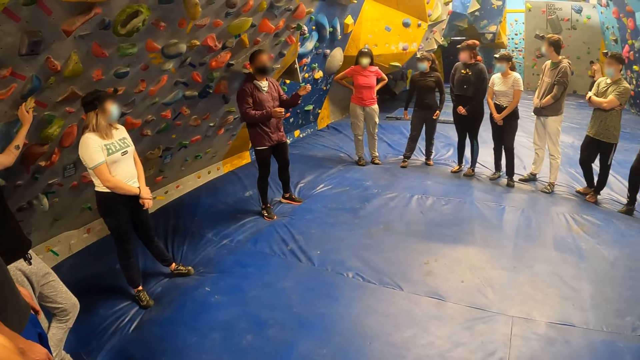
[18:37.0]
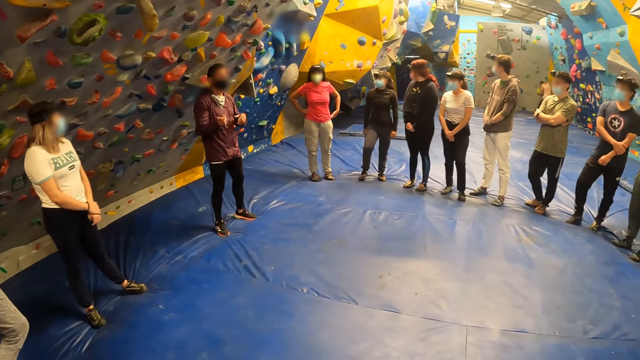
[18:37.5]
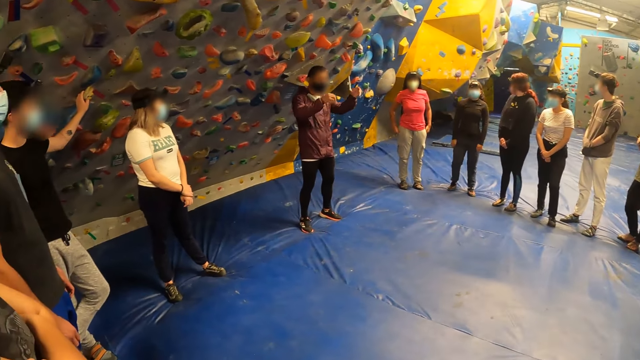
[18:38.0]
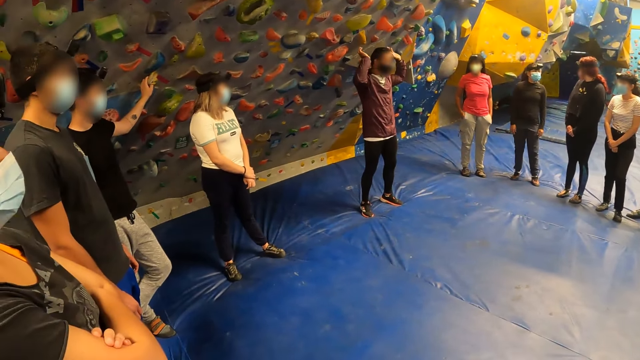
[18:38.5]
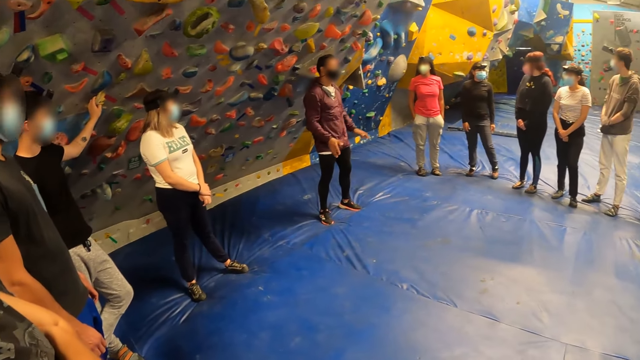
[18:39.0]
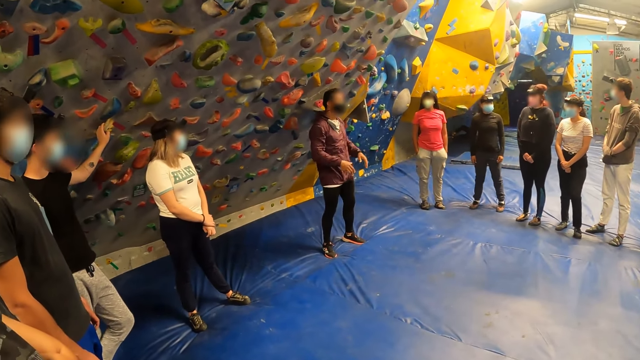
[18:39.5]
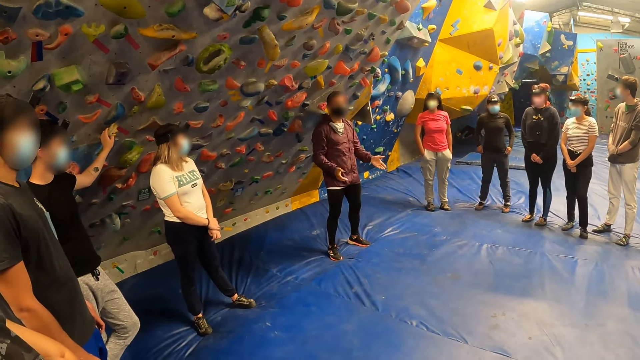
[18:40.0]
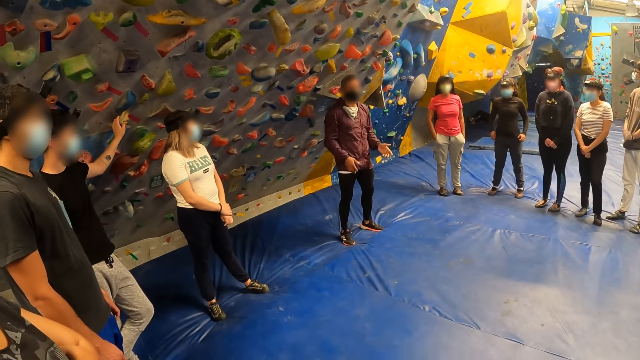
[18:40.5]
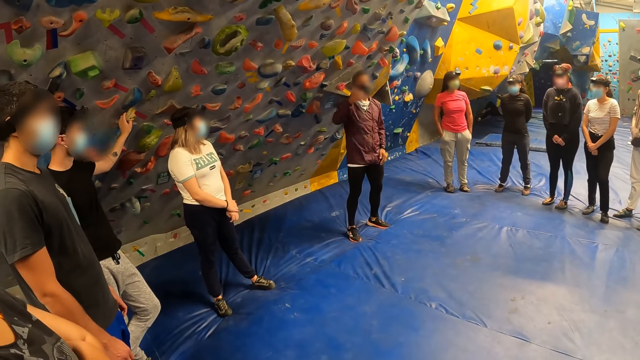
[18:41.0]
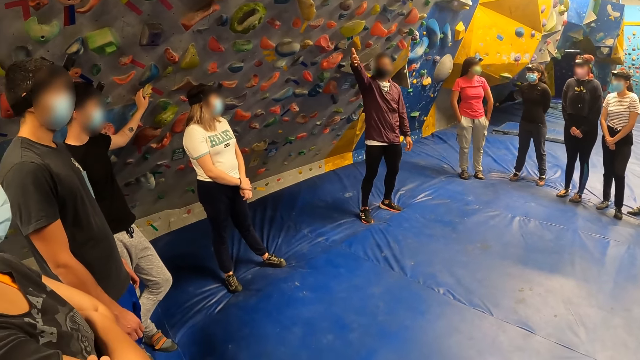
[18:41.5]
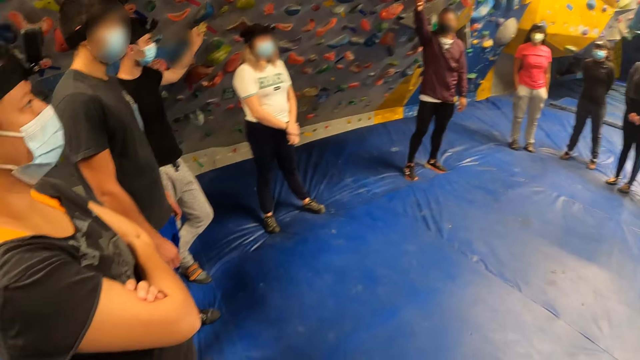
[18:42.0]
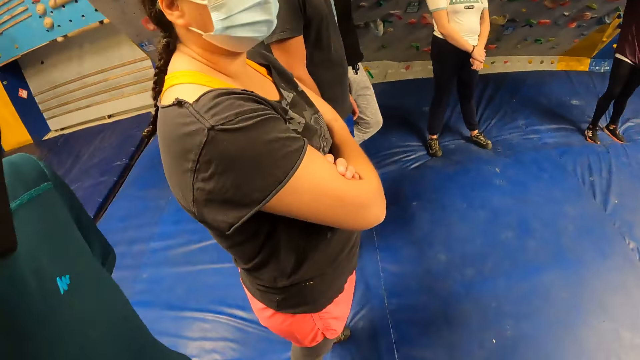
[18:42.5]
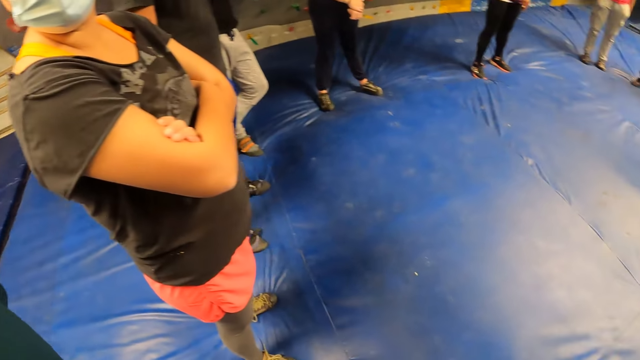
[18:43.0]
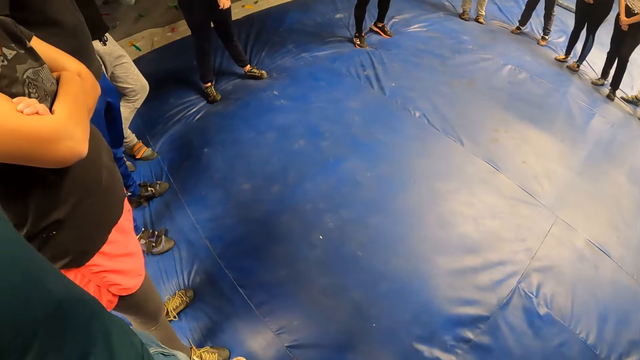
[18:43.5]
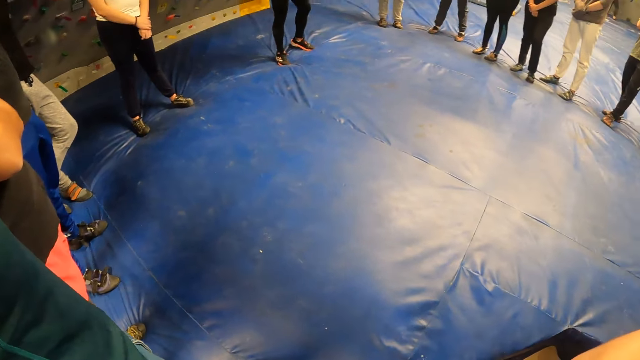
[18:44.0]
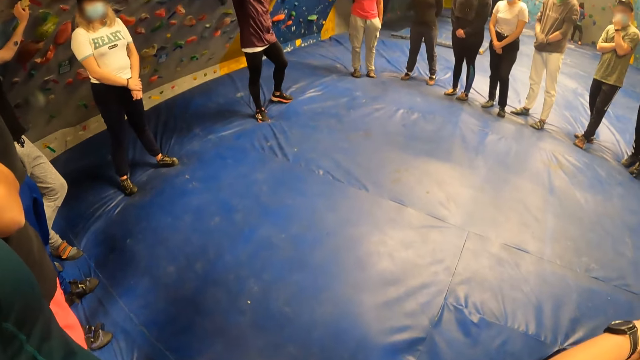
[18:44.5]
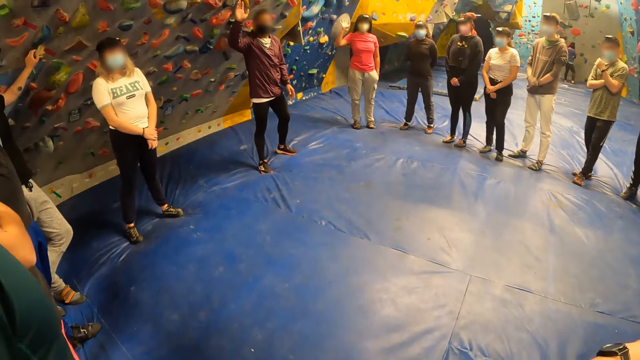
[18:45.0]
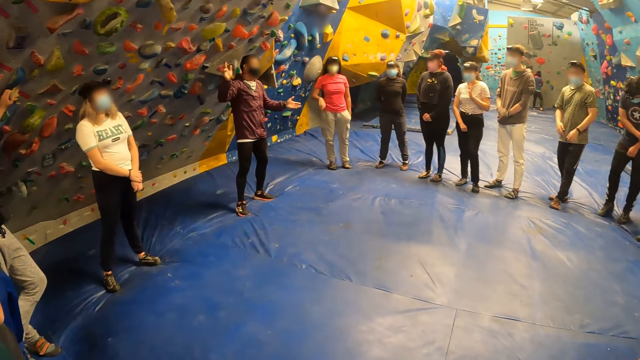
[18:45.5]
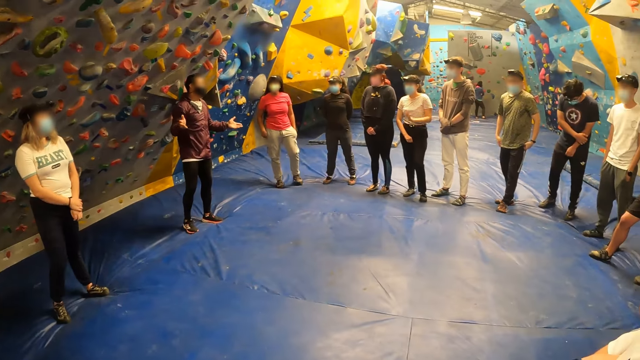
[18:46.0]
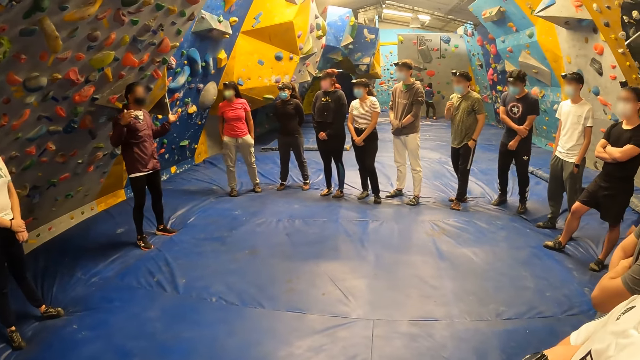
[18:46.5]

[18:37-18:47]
The camera wearer looks around. They look at a trainer. They look around.

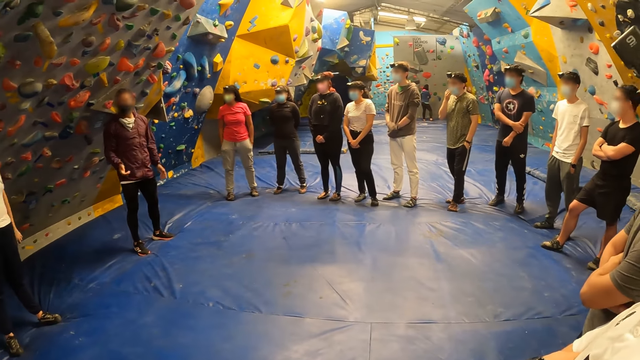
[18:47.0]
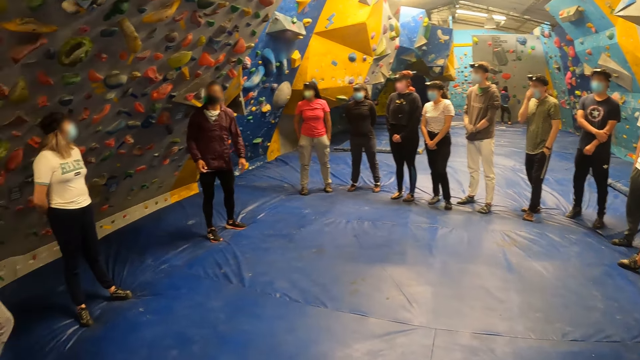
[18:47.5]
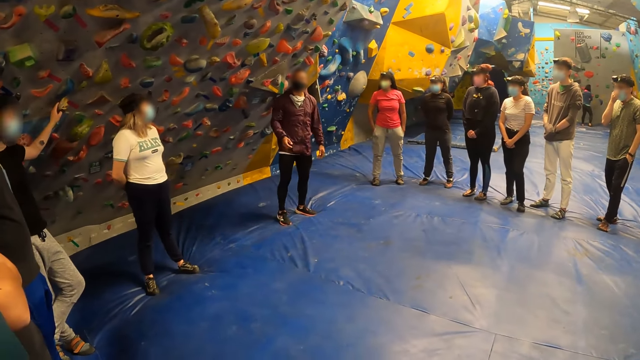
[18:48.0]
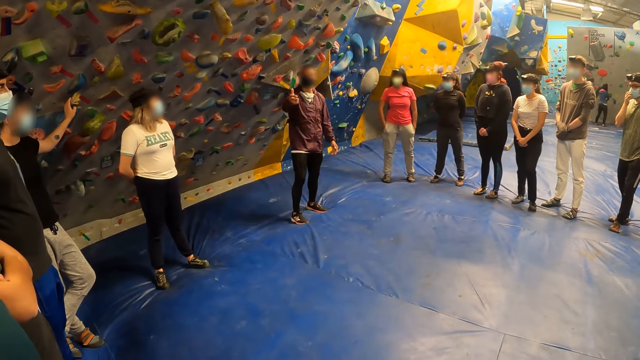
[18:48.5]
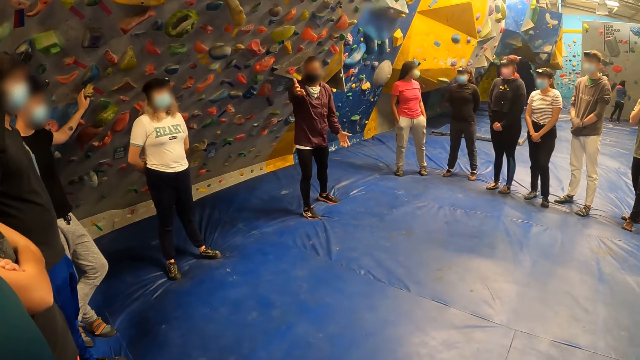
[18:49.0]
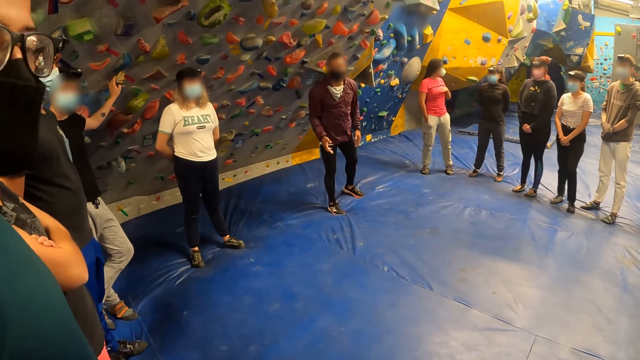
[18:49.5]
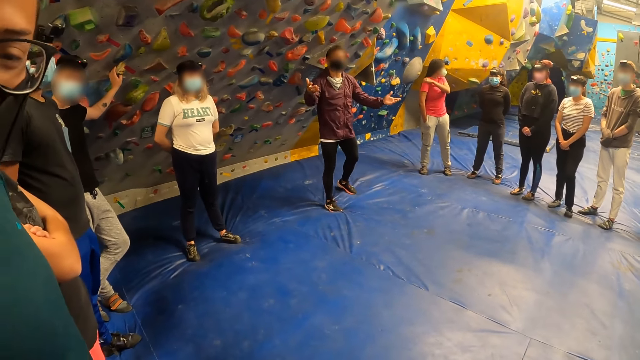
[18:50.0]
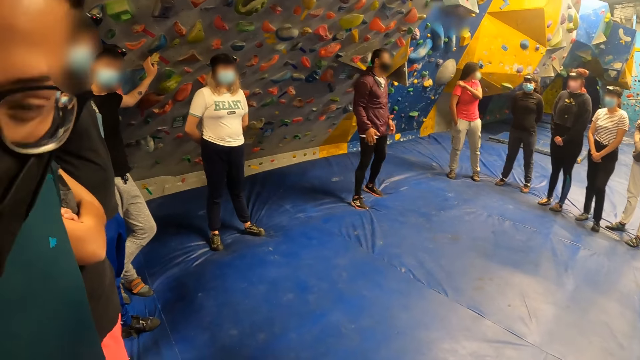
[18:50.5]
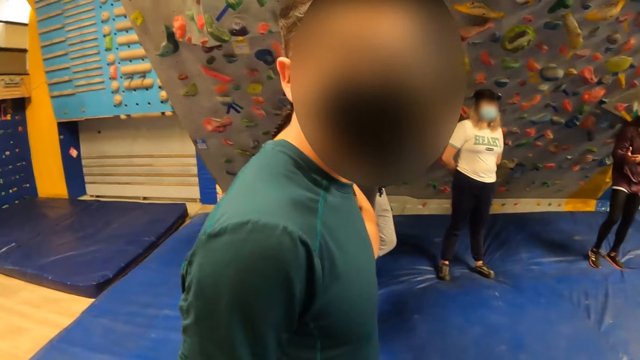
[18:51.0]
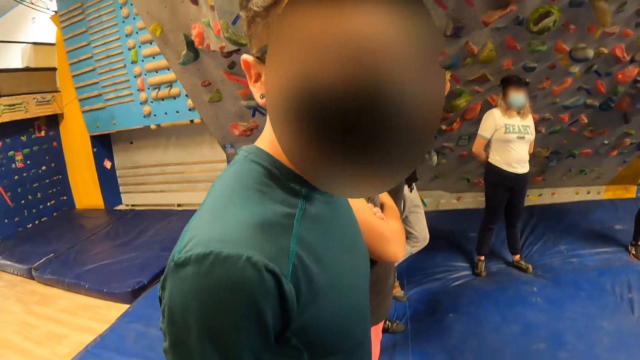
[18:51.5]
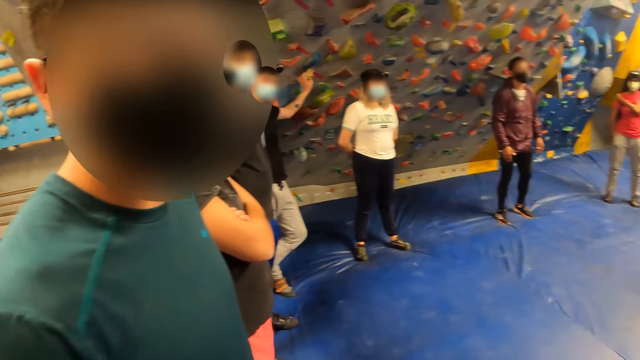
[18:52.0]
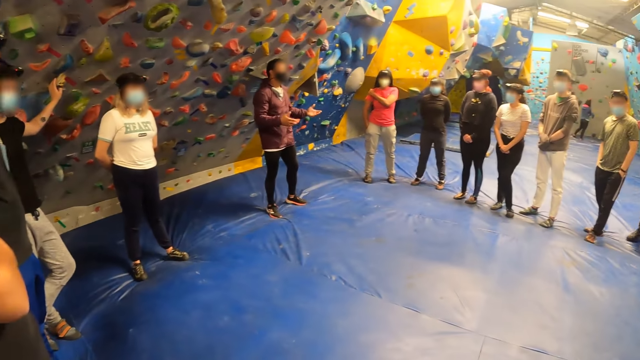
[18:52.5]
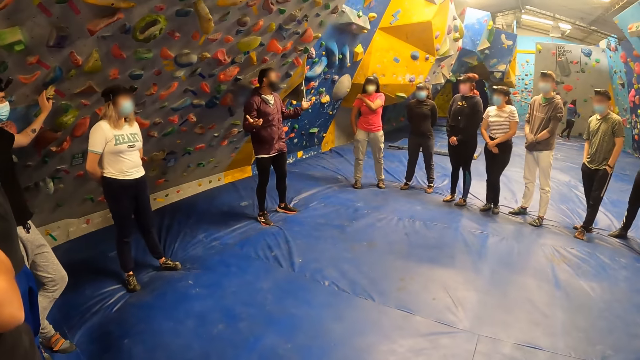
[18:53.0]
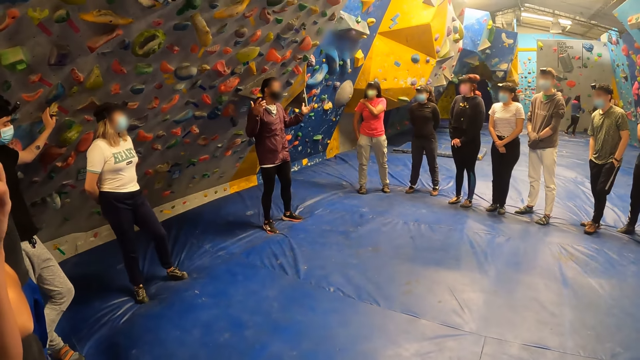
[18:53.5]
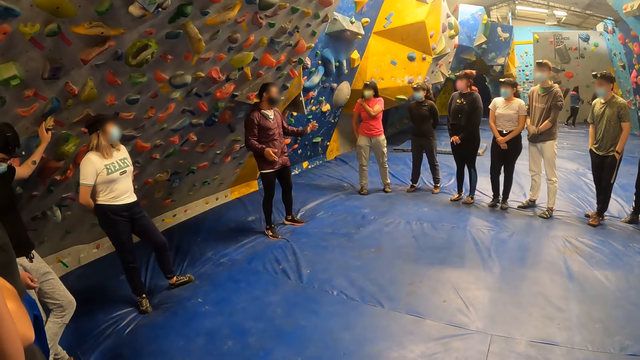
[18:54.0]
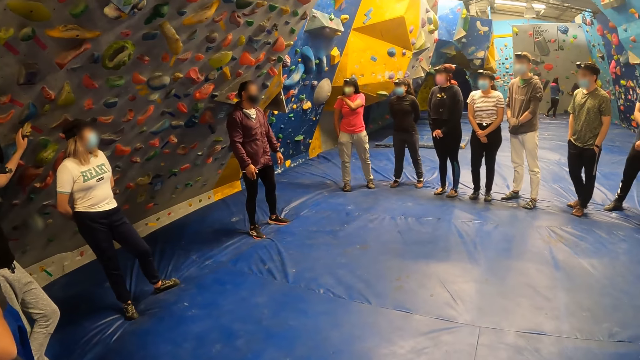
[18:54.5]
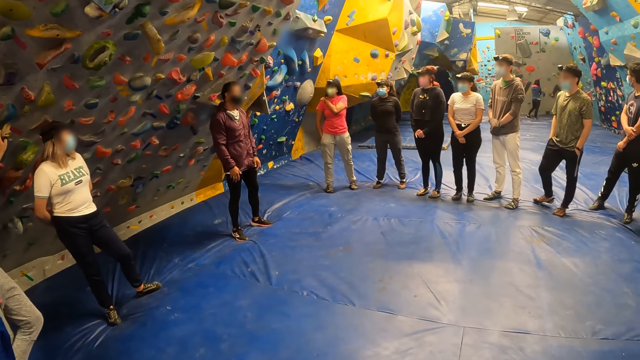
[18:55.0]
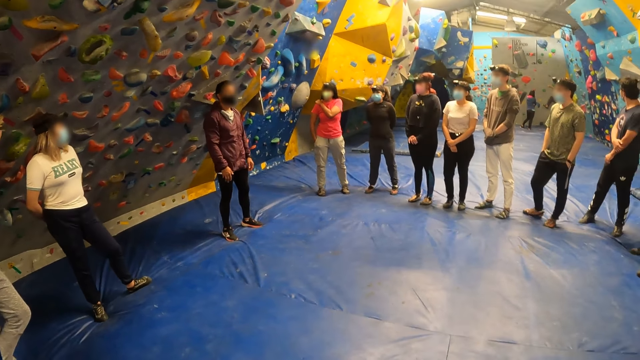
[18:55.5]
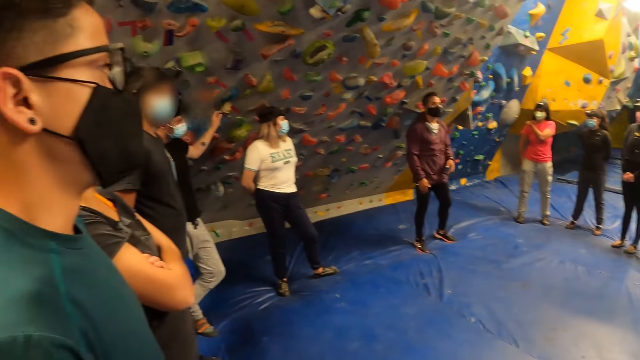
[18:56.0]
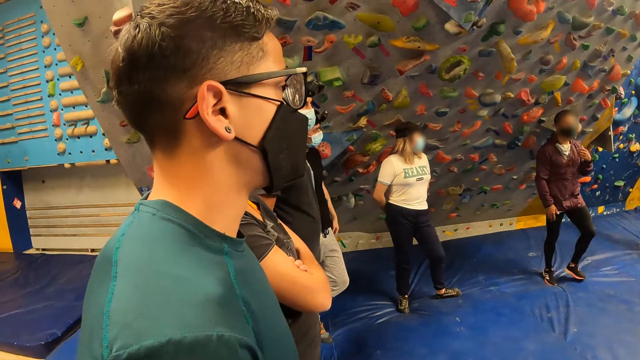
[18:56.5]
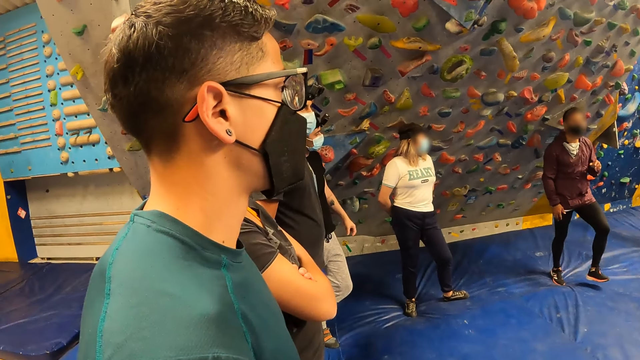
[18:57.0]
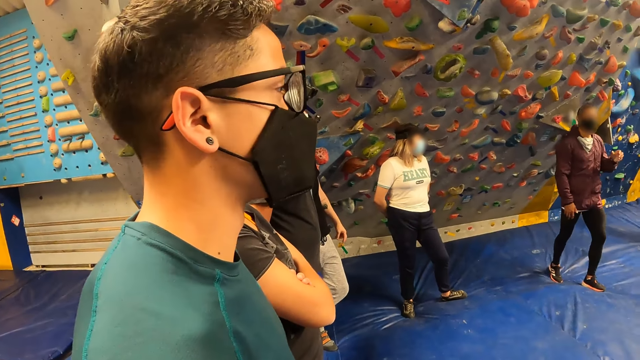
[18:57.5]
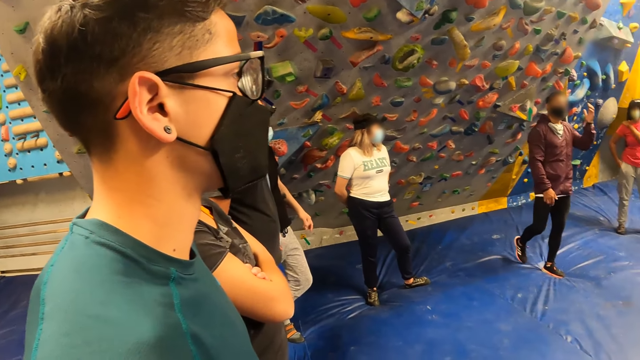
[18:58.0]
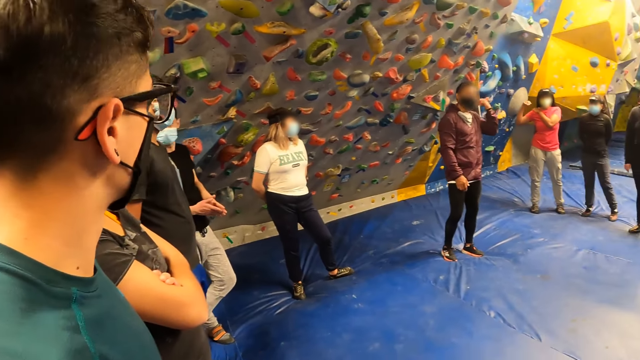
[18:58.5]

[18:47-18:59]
The camera wearer looks at the trainer. They look at a man. They look around. They look around again. They look at the man.
